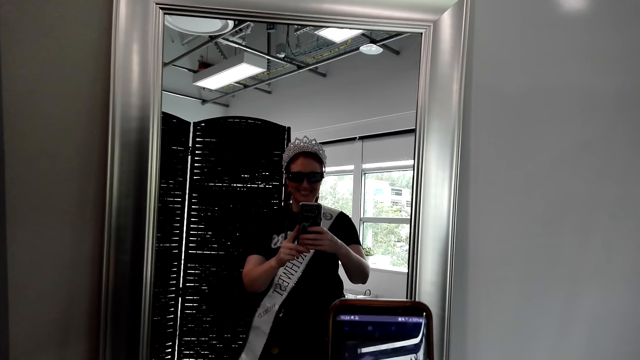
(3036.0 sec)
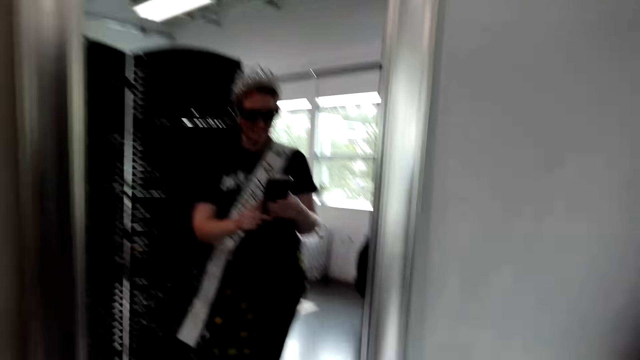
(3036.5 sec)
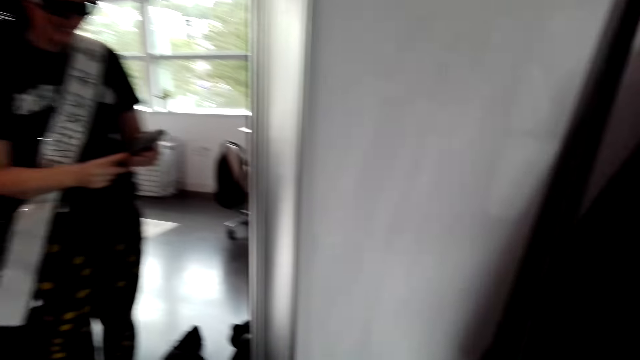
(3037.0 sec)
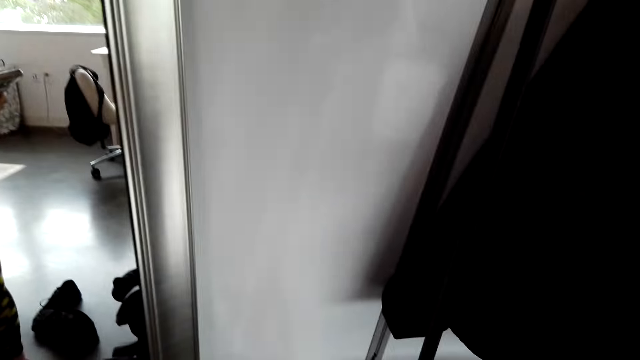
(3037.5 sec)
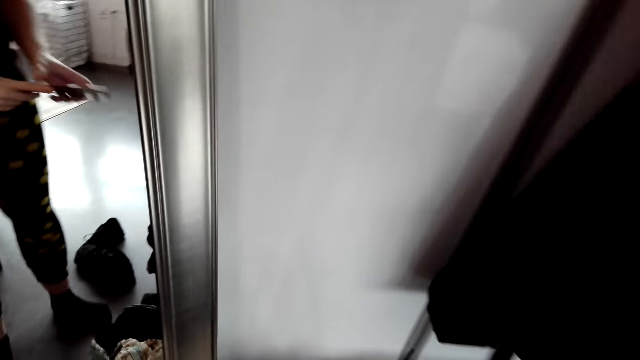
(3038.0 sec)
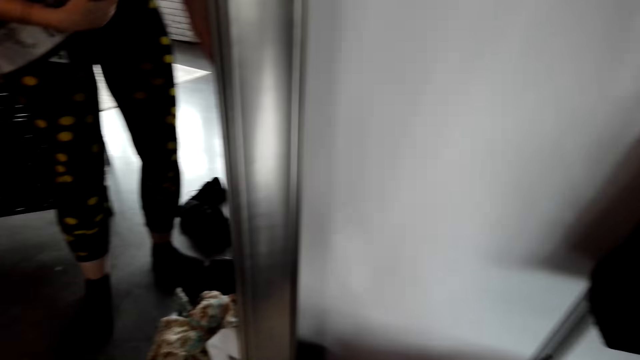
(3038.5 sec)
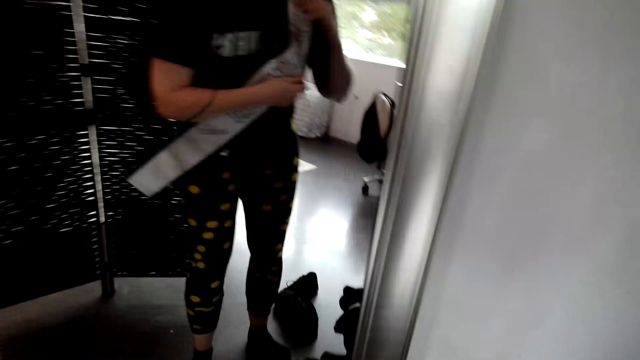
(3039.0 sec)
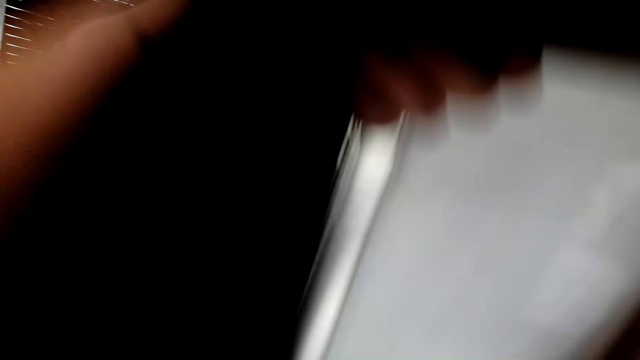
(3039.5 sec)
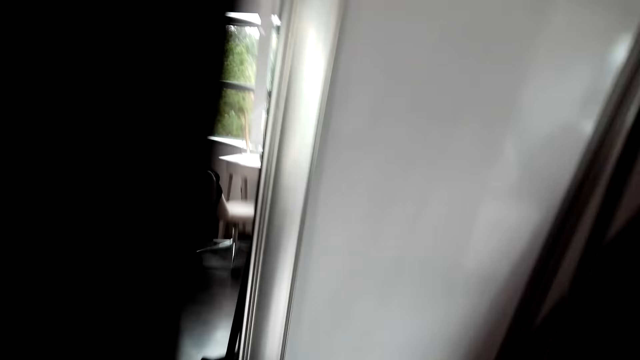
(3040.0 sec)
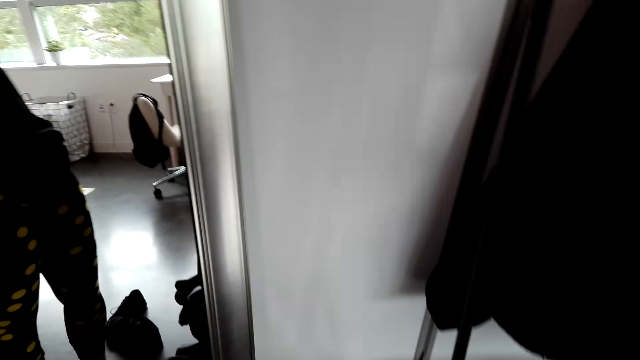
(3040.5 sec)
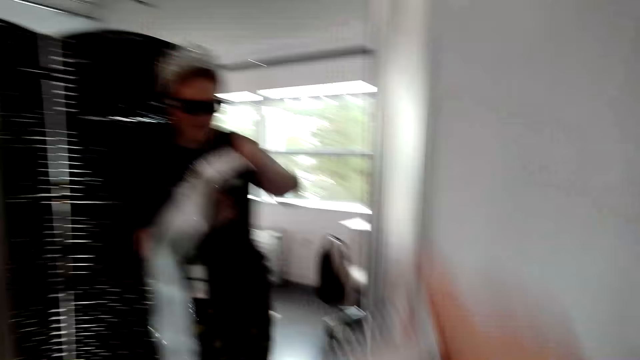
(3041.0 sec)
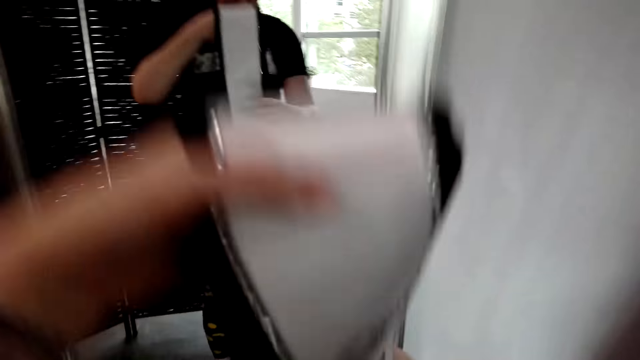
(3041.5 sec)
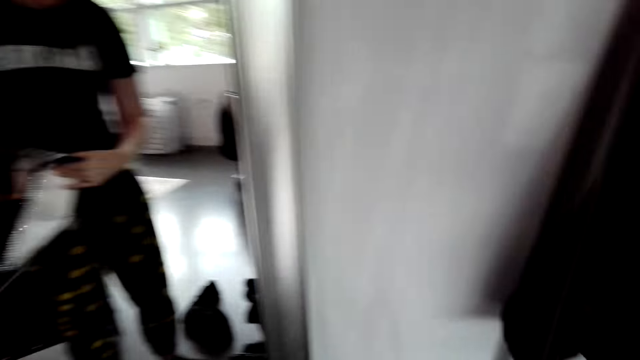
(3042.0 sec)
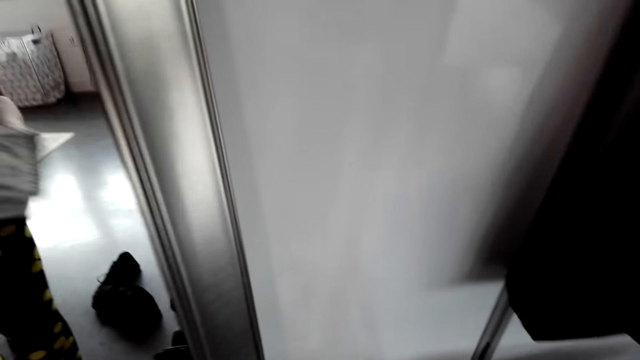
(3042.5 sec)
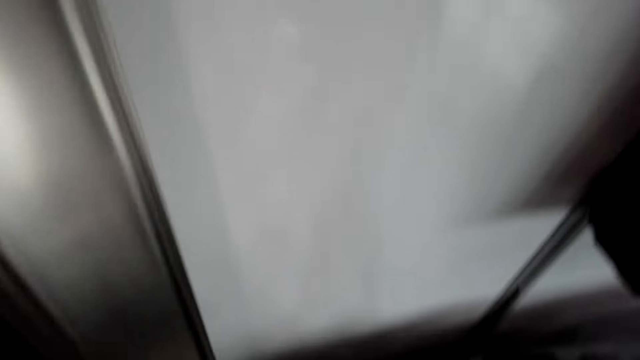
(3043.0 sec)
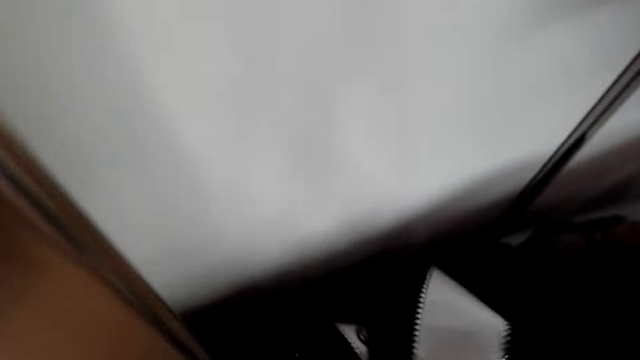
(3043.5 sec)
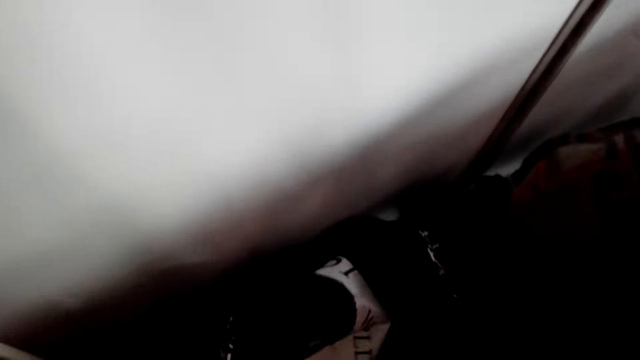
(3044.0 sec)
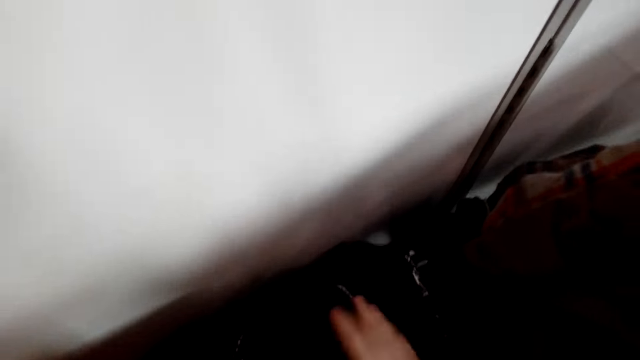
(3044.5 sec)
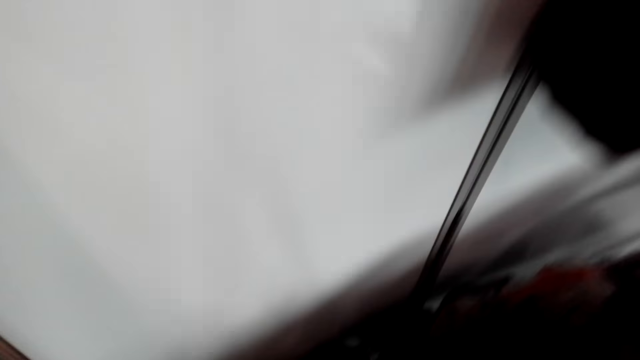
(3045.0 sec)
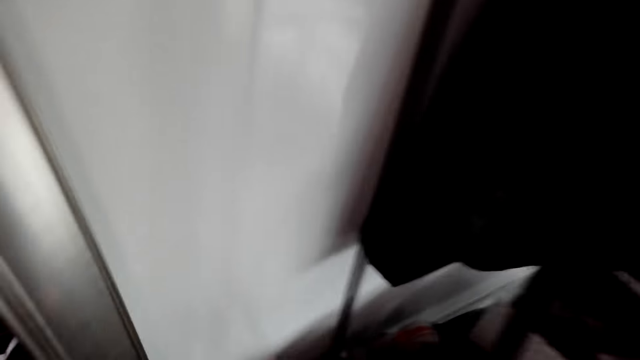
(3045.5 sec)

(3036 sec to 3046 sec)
The camera wearer takes a photo. They put the phone down. They take off the pageant sash. They put the pageant sash on the bag.

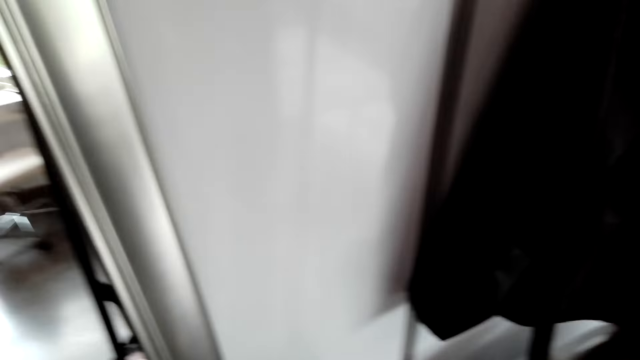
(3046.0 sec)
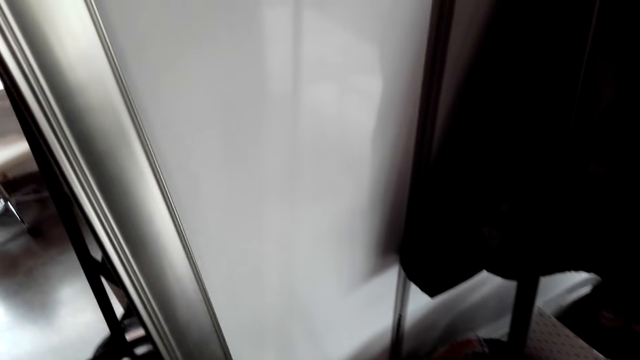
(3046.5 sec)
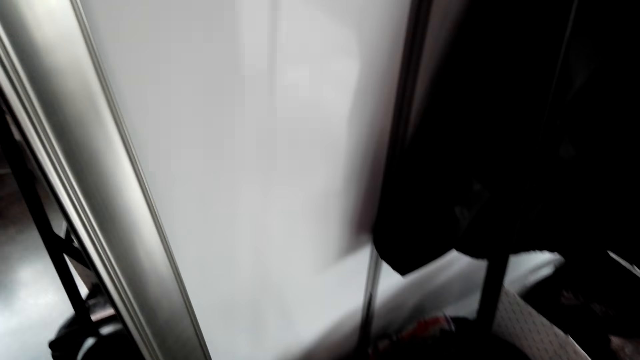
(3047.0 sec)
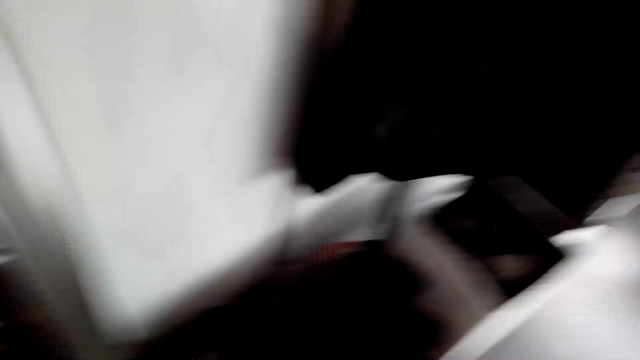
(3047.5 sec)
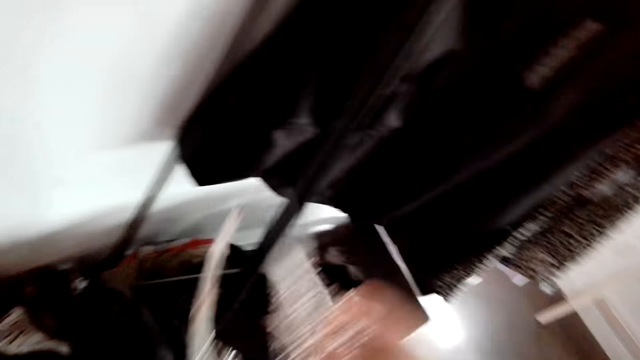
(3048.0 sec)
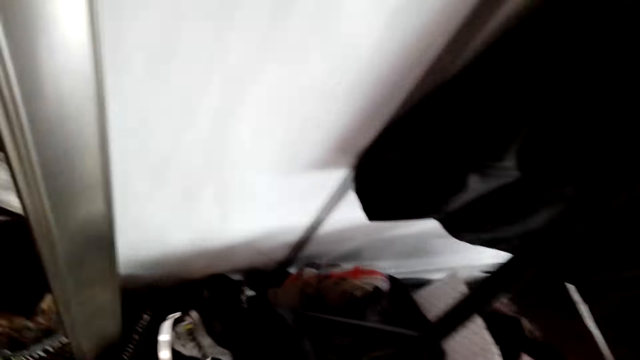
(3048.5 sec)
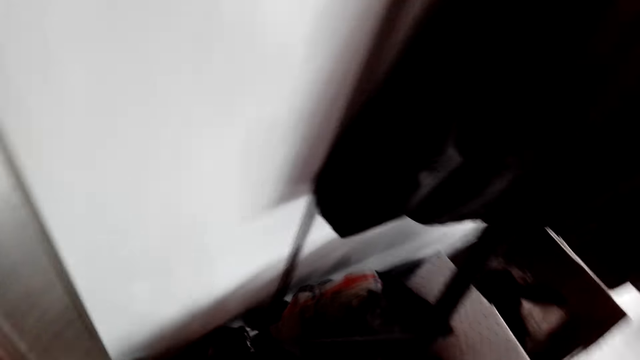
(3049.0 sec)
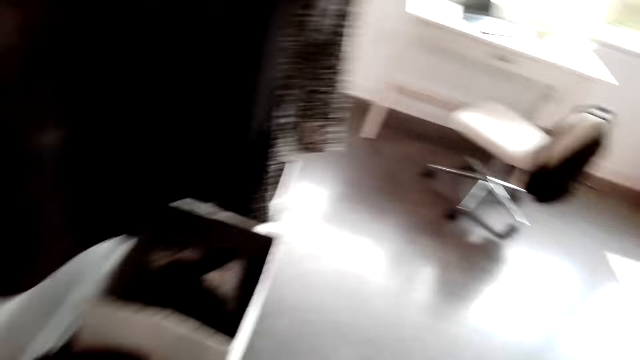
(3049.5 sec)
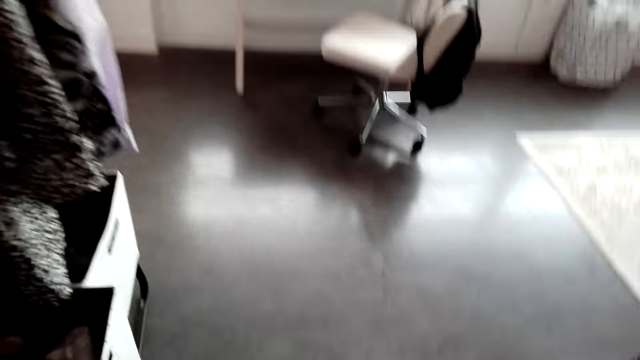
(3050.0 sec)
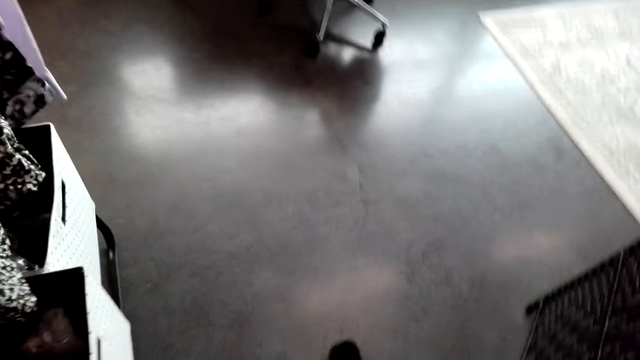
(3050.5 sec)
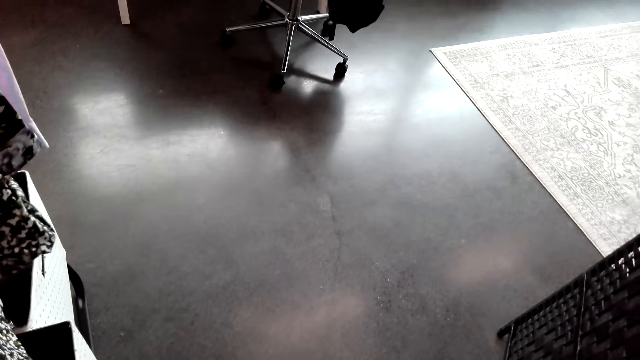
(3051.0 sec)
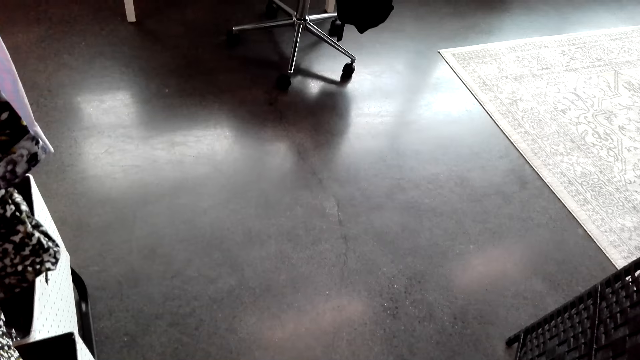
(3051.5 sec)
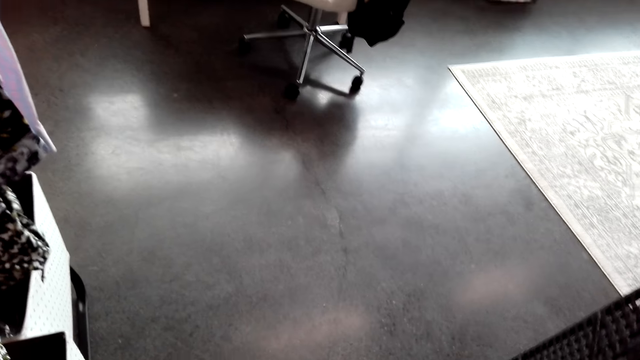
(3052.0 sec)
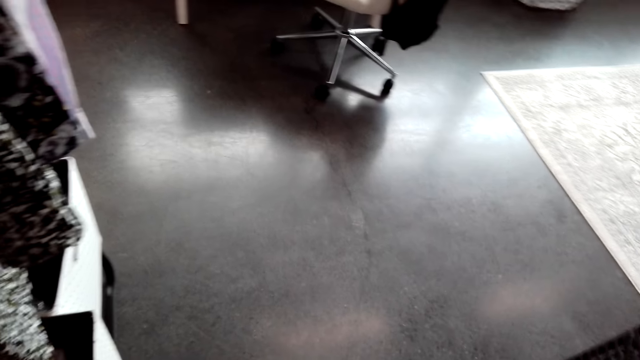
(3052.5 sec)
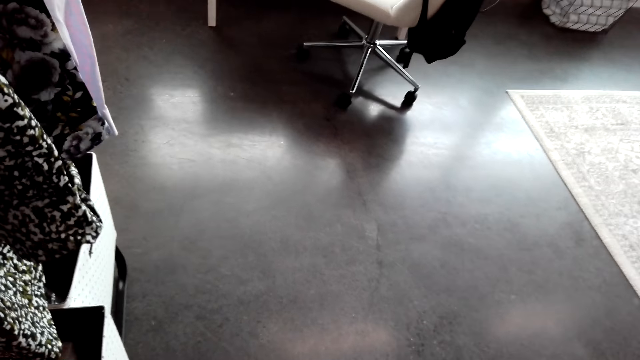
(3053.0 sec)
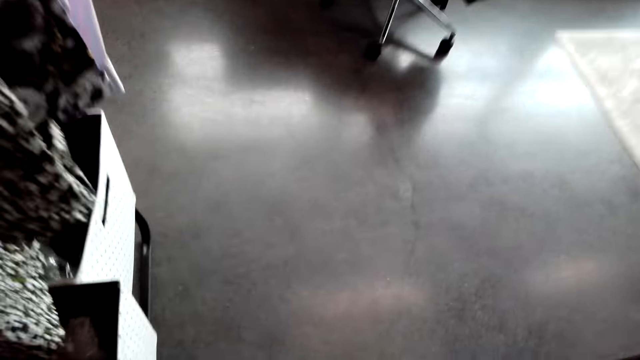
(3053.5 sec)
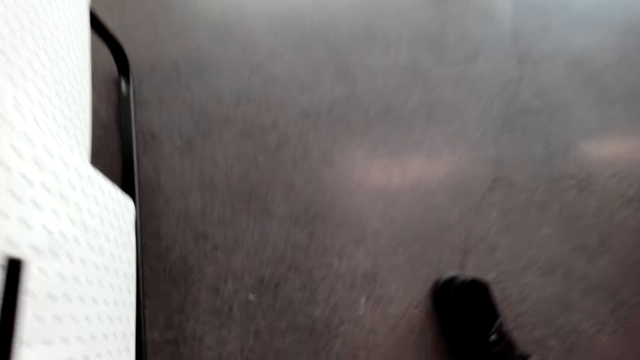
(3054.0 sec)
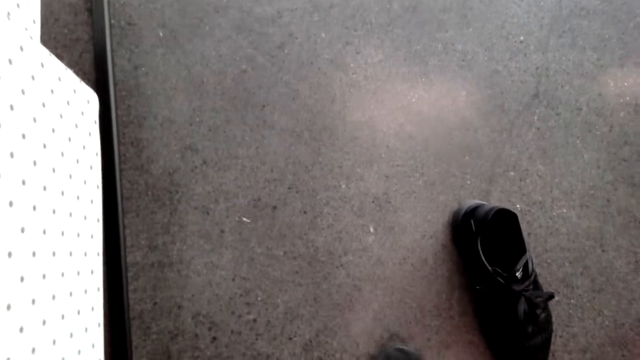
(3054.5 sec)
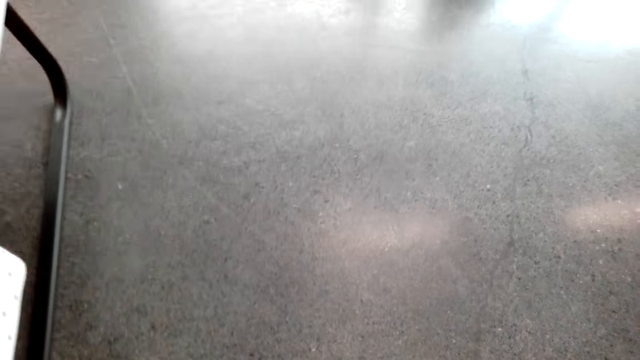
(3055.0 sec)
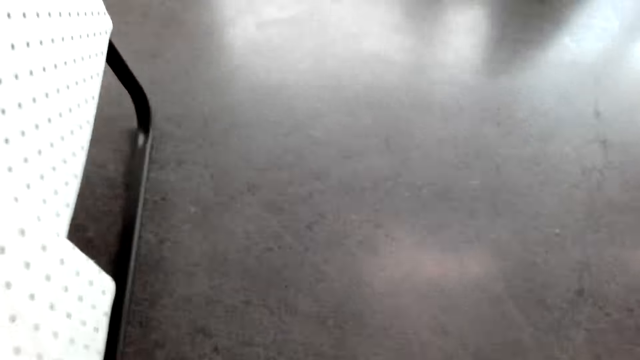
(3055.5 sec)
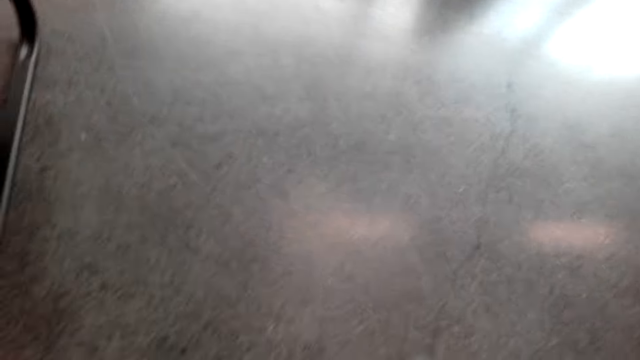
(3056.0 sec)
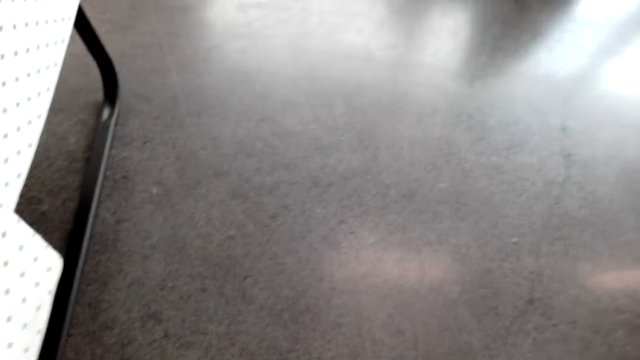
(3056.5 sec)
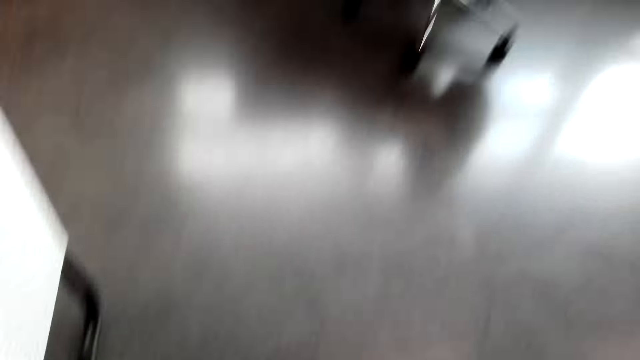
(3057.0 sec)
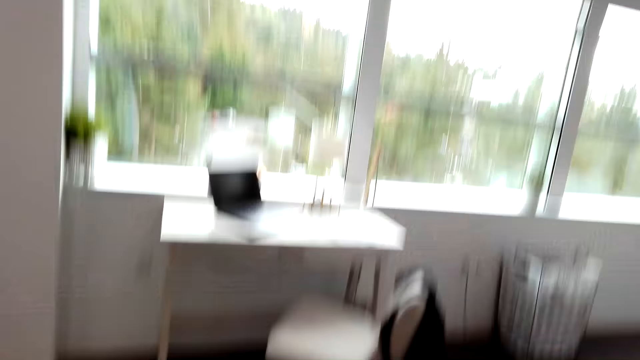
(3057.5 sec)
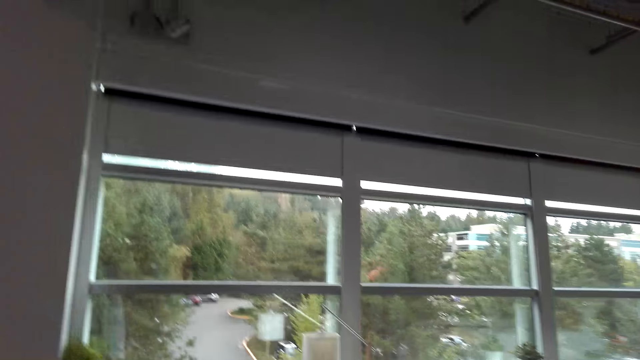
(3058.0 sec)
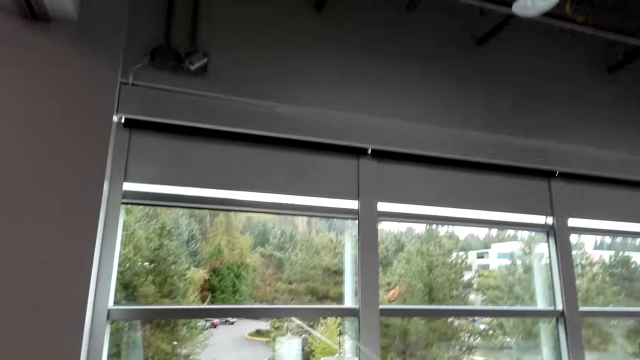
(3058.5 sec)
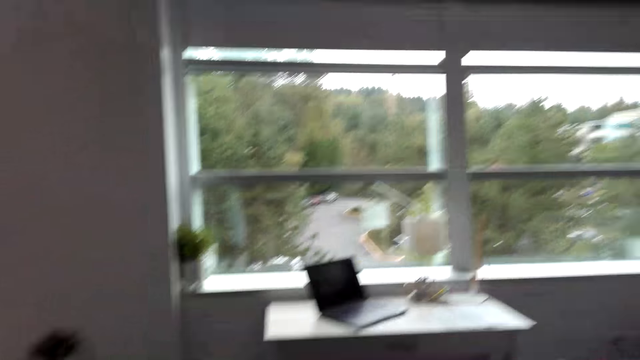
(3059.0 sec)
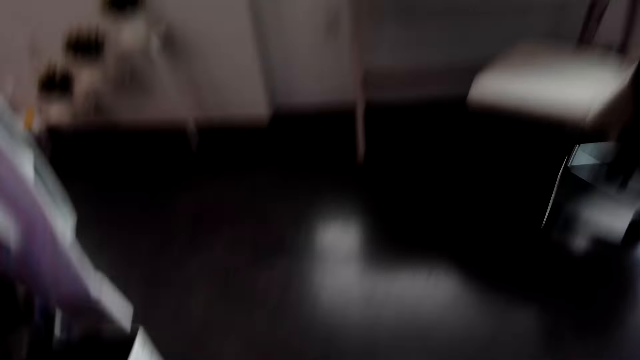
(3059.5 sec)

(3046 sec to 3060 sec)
The camera wearer takes off the tiara from her head. She puts the tiara on the bag. She converses with a man. She wears her shoes.
